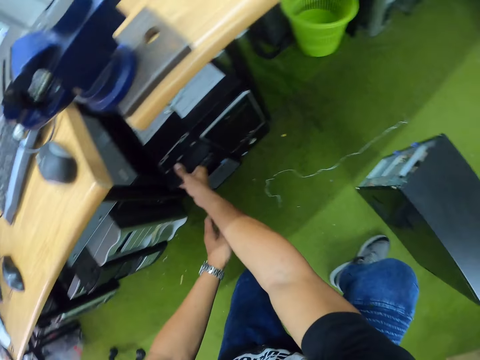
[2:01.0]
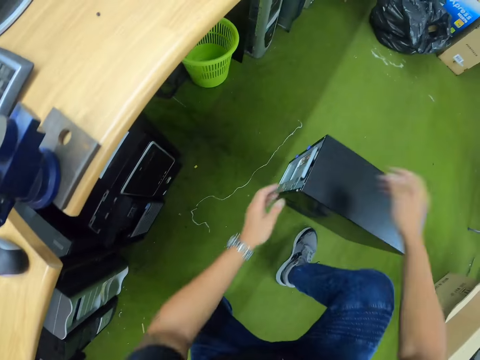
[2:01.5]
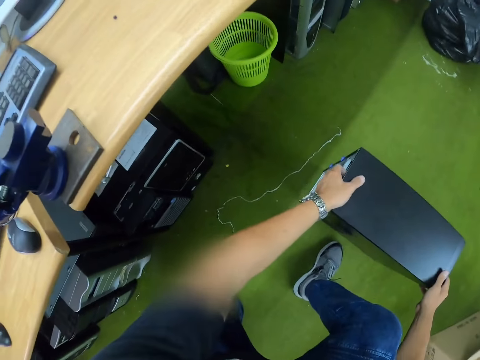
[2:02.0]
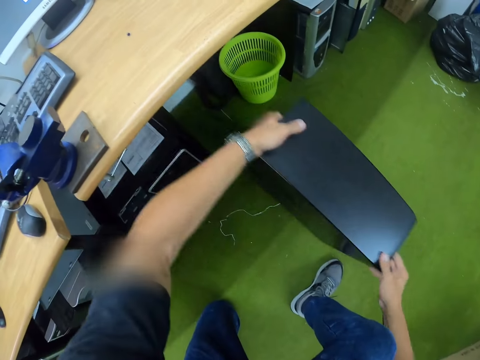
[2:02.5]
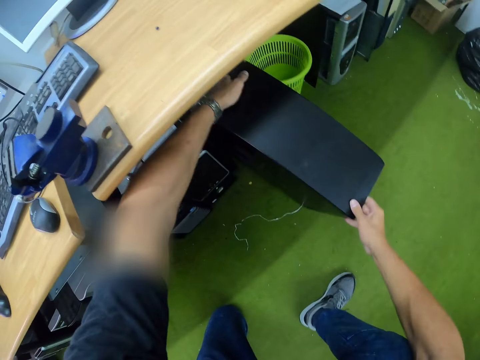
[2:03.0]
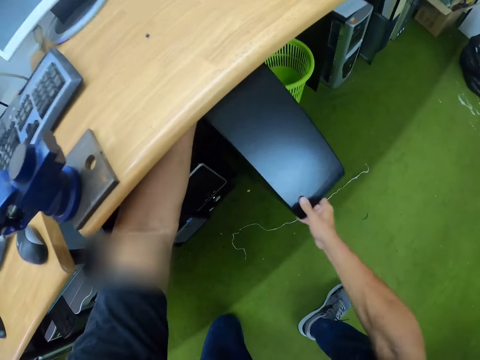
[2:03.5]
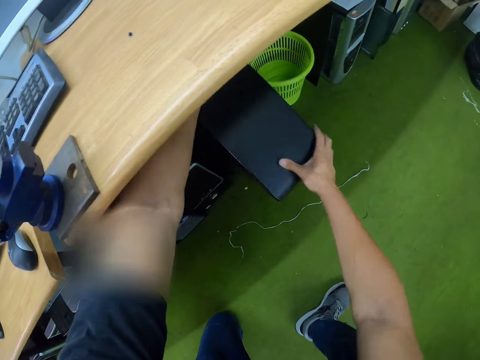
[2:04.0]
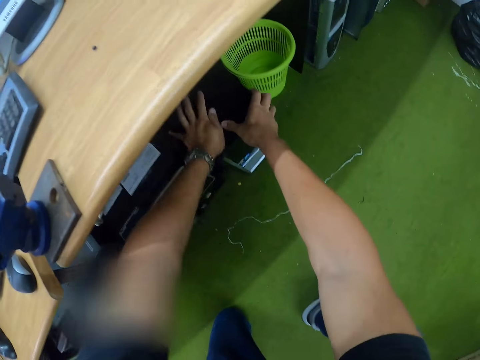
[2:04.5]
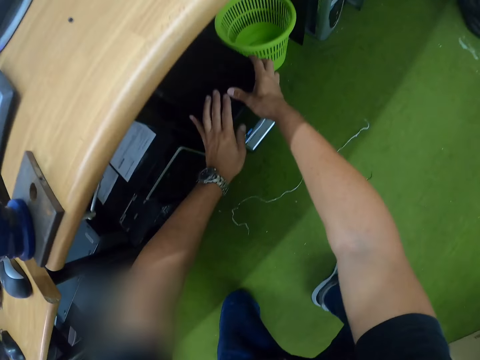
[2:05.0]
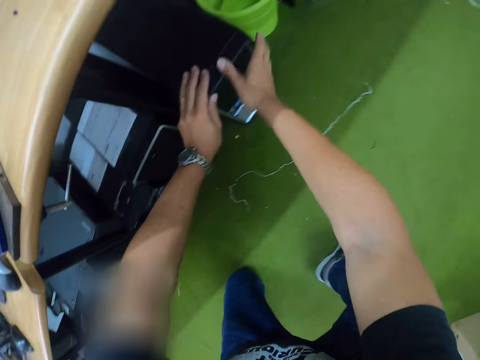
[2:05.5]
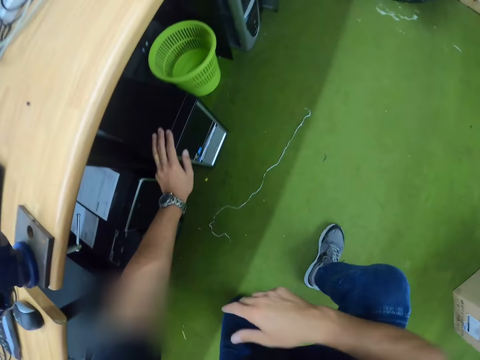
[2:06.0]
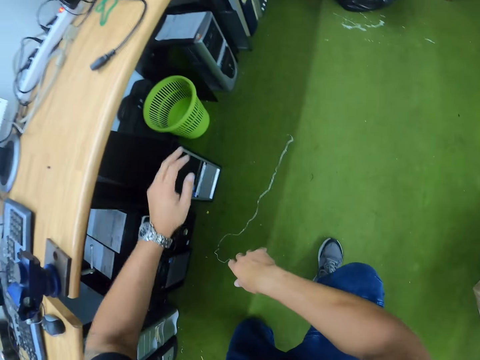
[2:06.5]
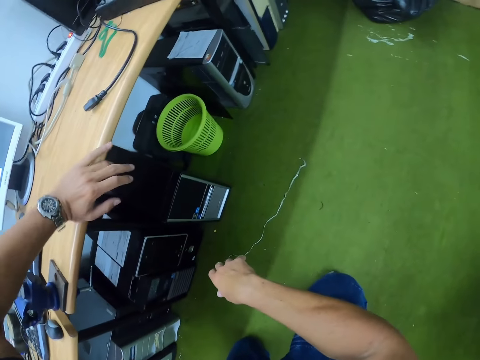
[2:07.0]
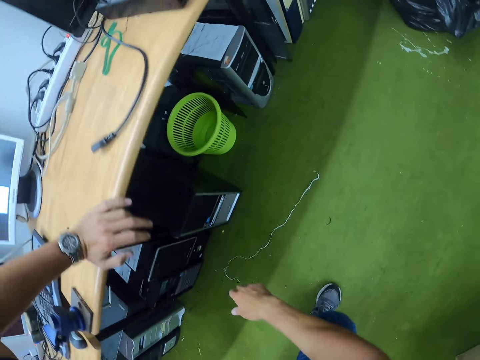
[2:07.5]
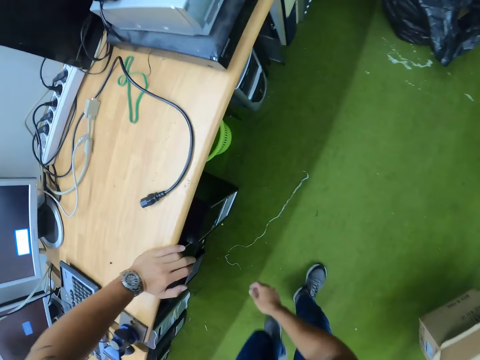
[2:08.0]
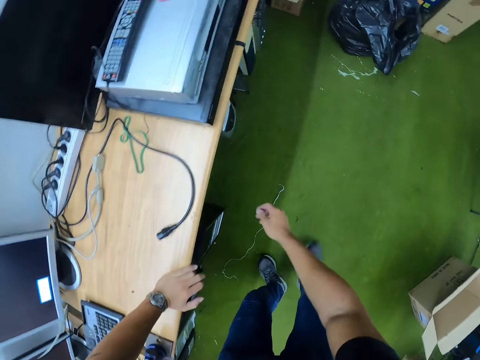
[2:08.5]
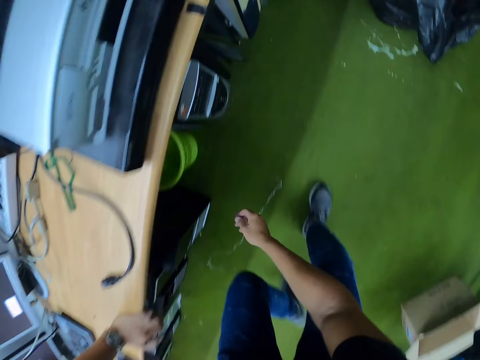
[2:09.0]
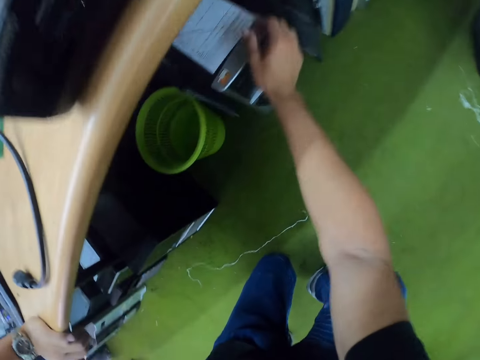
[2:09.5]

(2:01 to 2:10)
The camera wearer carries the CPU on the ground. He picks up the computer case. He puts the CPU under the wall shelf on the floor. He supports himself on the table. He puts his left hand on the wall shelf. He rises from the ground. He lowers his left knee to the ground.

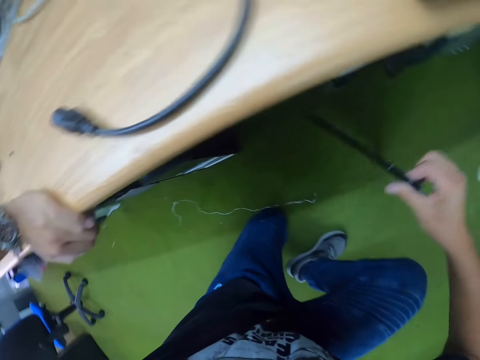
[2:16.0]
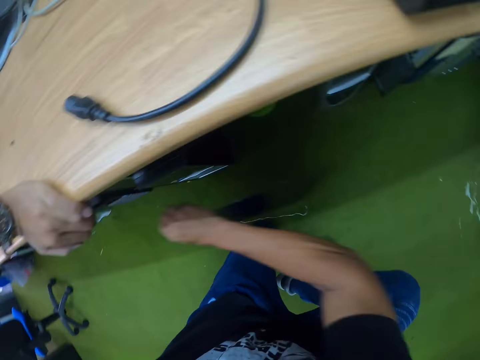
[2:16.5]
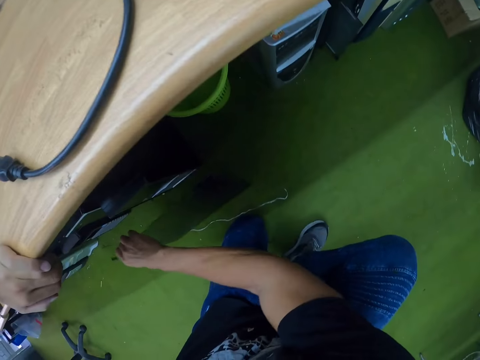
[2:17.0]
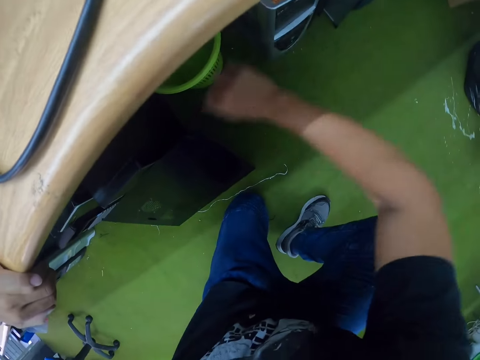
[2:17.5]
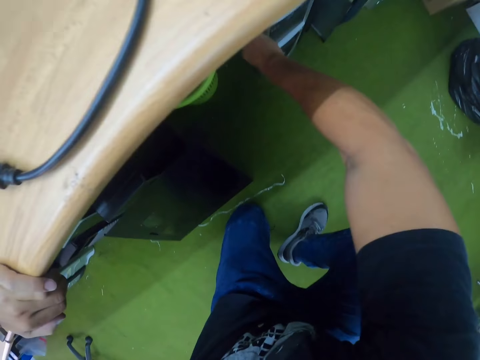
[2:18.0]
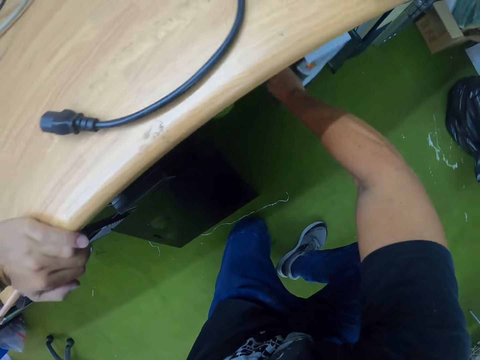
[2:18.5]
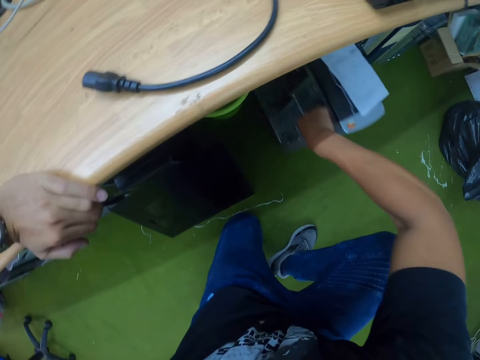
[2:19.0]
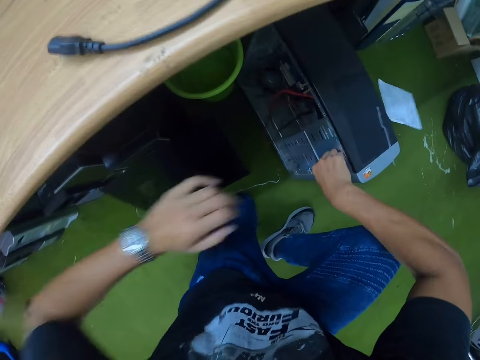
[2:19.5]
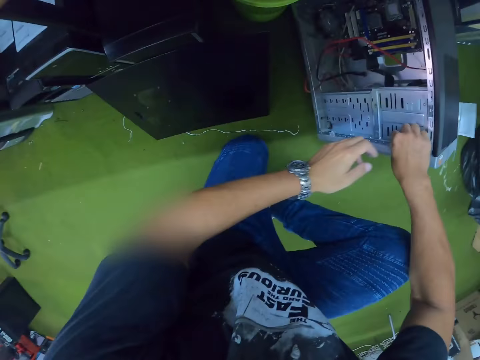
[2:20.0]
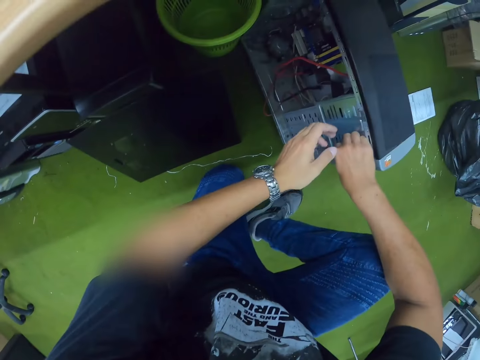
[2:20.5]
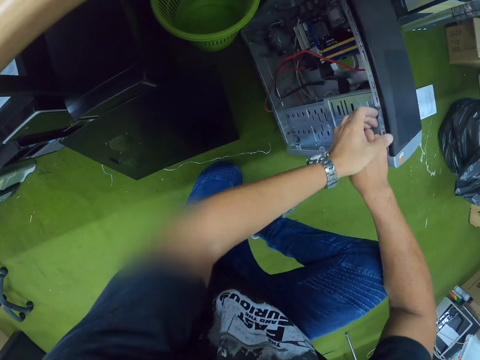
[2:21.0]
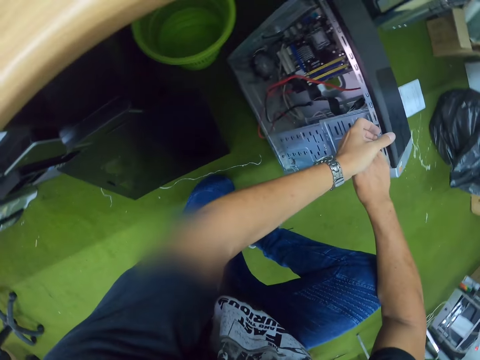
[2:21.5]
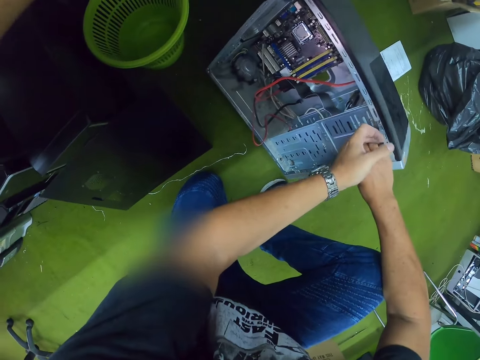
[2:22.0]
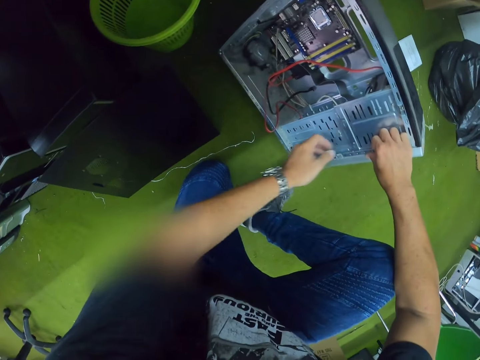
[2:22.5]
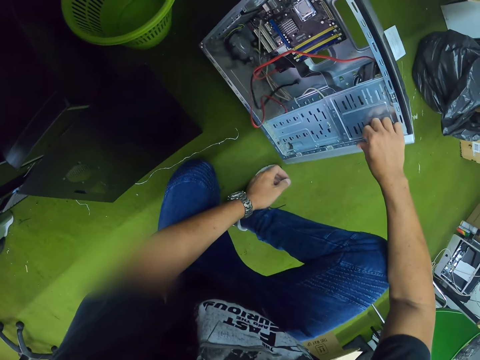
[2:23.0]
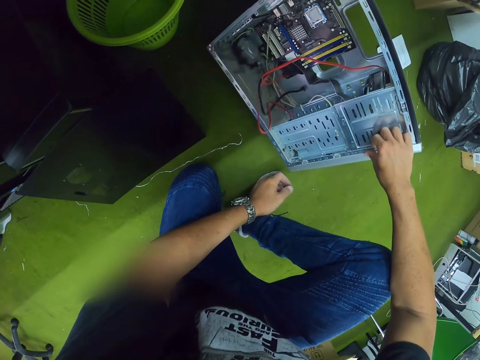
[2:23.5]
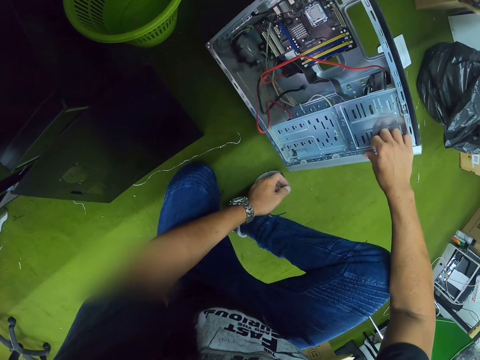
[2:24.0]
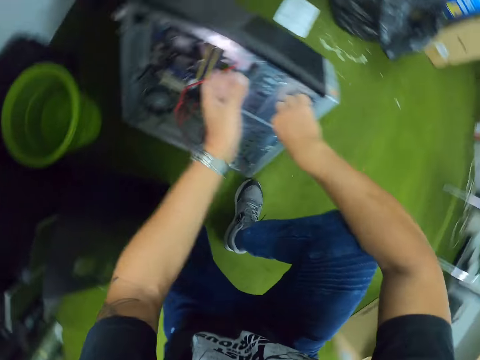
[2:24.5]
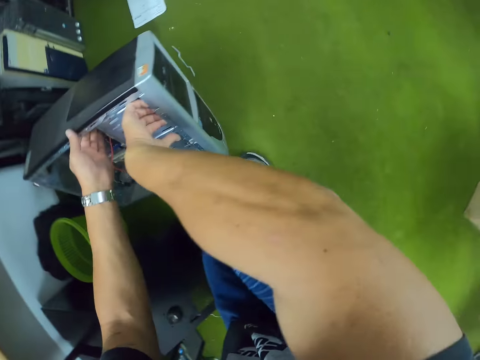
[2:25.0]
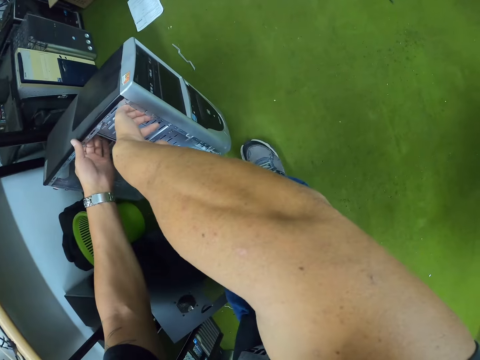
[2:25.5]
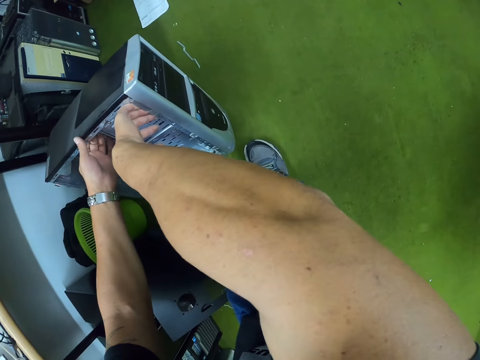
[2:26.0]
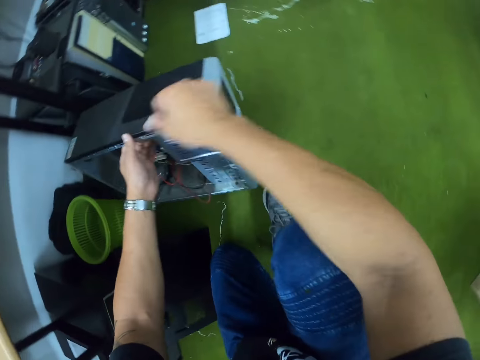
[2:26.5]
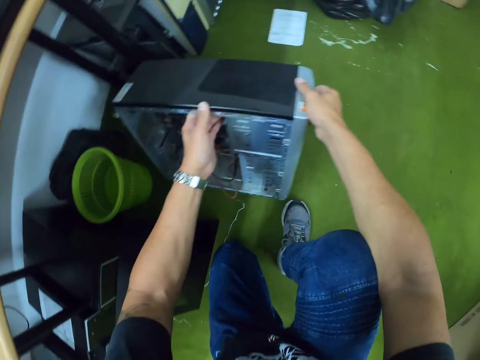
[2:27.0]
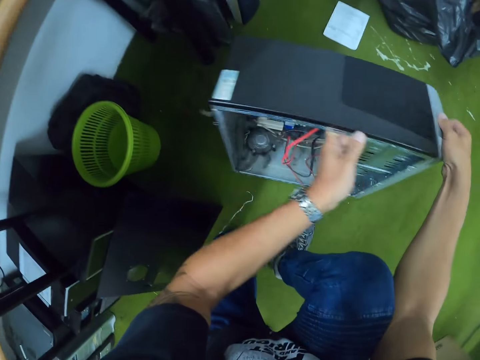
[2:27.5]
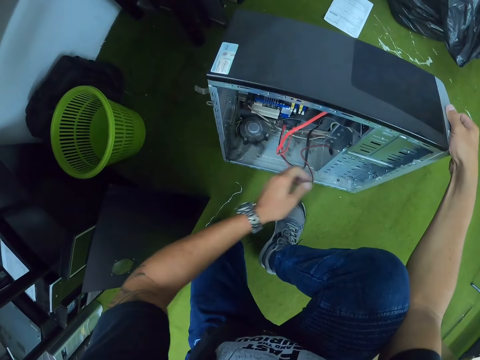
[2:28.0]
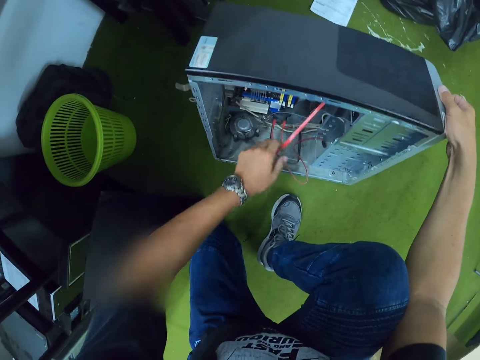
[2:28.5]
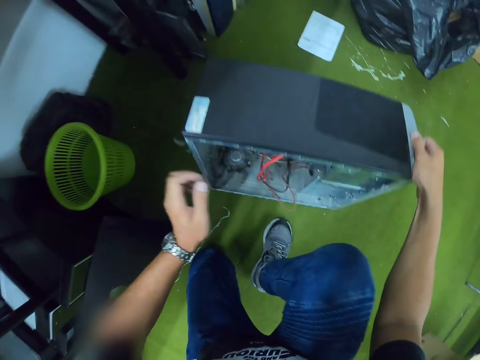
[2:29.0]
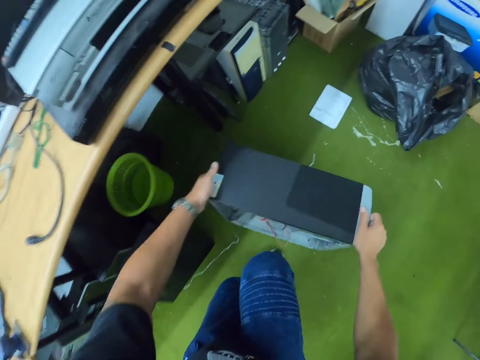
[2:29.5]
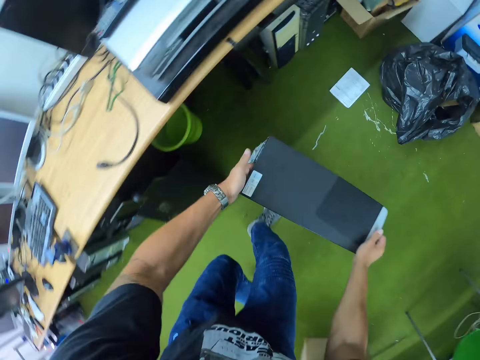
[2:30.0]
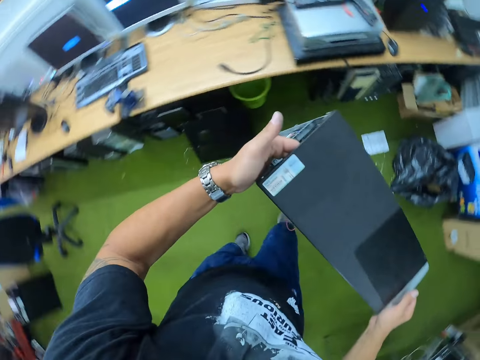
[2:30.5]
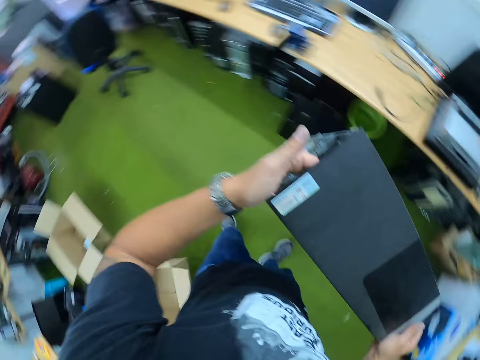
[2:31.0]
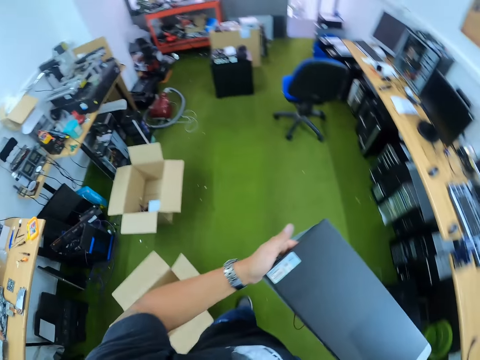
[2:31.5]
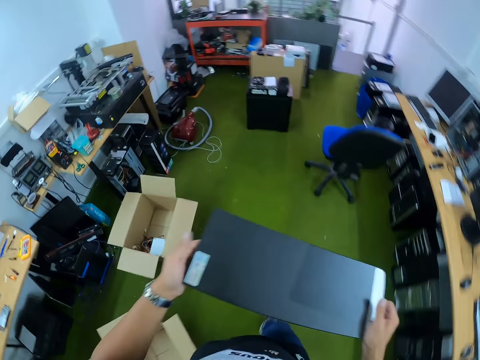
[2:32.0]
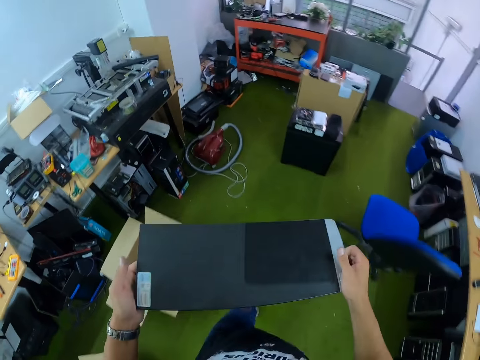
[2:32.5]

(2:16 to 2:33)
The camera wearer leans the CPU cover on a CPU under the wall shelf. He brings out the CPU under the wall shelf with his right hand. He observes the computer case. He looks around the workshop. He moves the computer case on the floor. He touches the computer case cable. He rises from the ground. He lifts the CPU with both hands. He carries the CPU to the table. He walks in the workshop.
